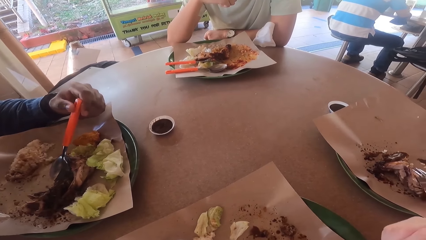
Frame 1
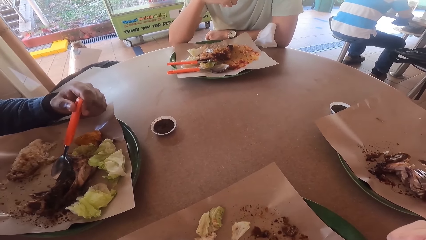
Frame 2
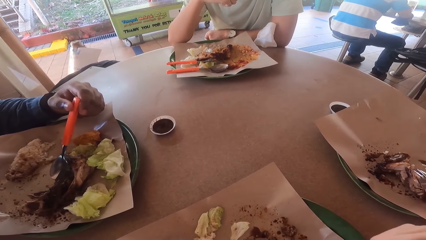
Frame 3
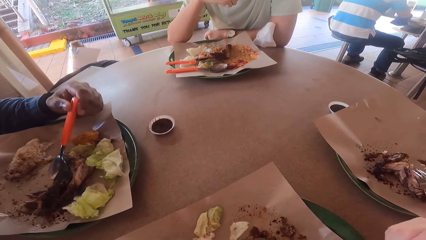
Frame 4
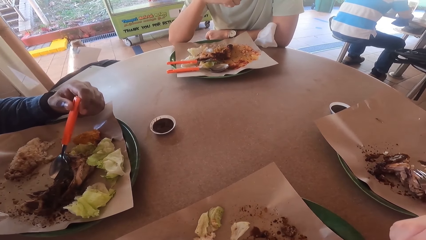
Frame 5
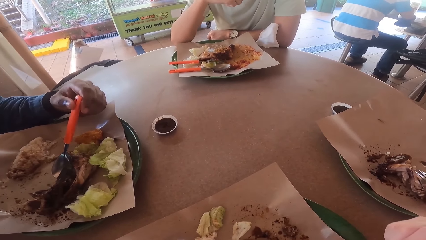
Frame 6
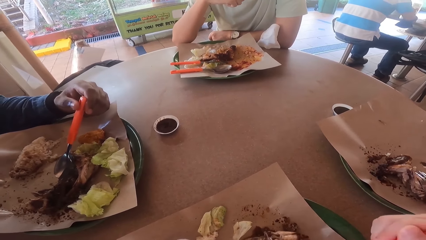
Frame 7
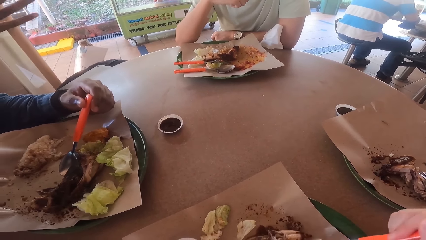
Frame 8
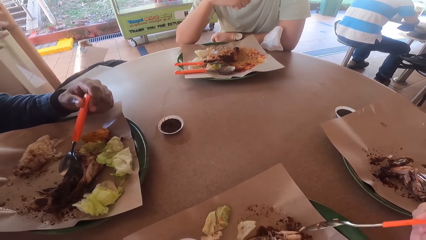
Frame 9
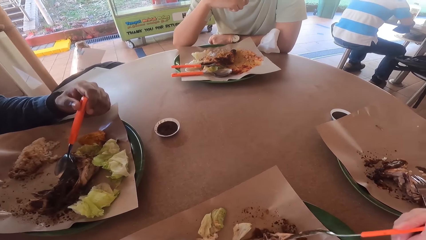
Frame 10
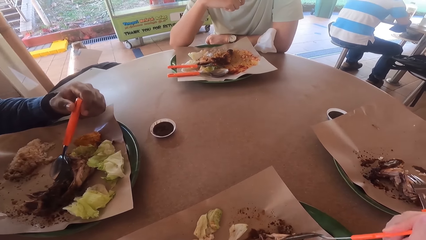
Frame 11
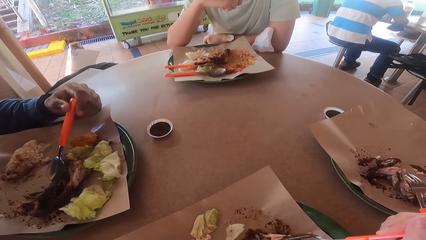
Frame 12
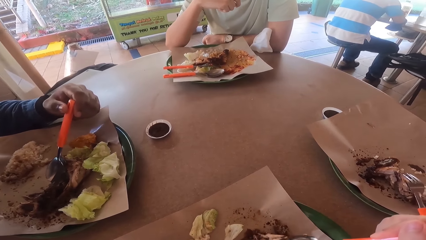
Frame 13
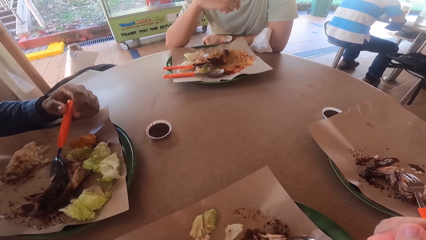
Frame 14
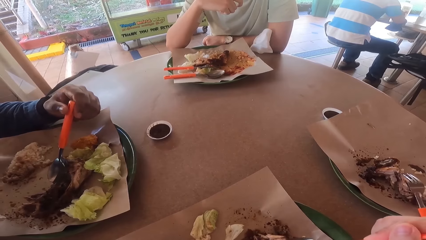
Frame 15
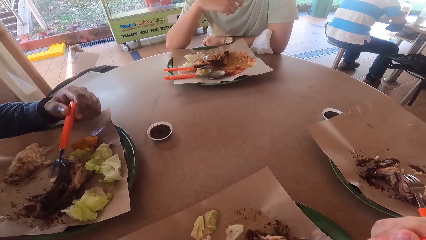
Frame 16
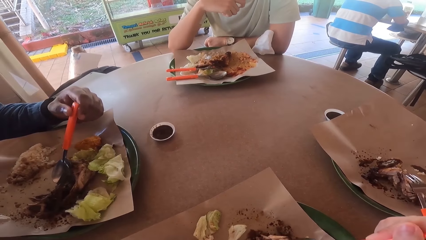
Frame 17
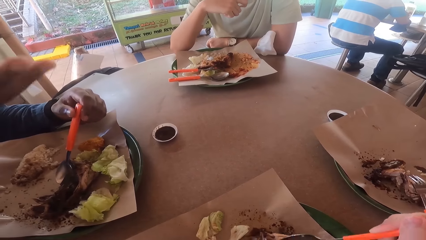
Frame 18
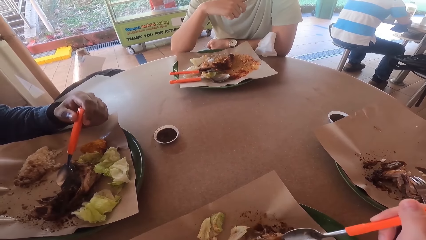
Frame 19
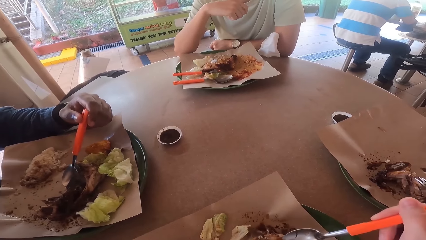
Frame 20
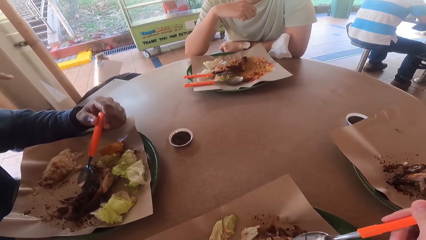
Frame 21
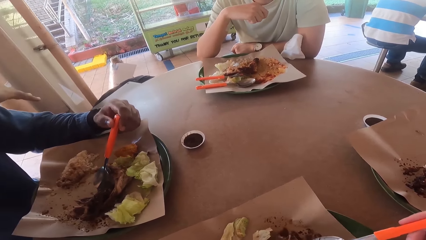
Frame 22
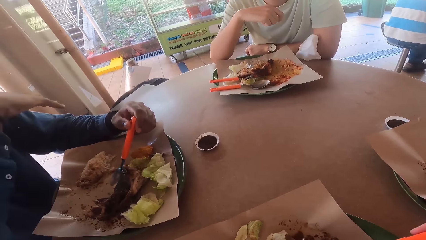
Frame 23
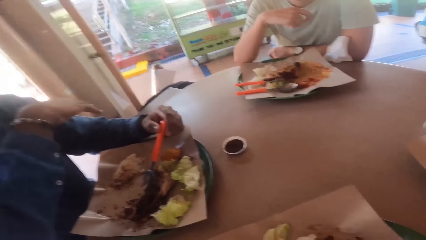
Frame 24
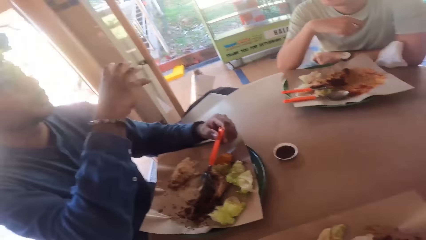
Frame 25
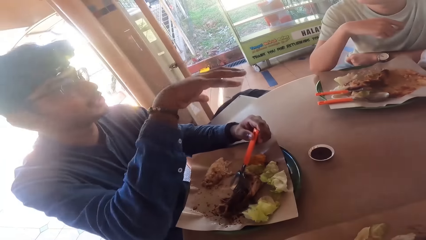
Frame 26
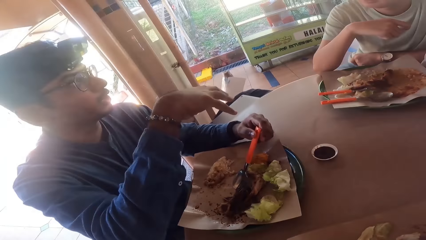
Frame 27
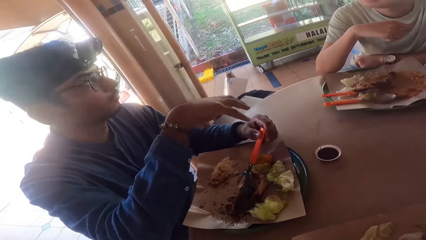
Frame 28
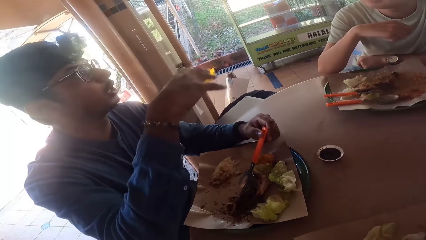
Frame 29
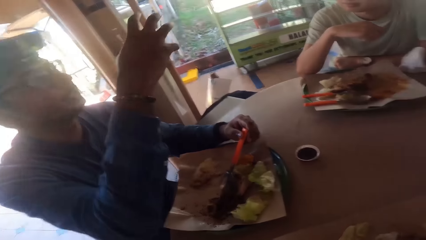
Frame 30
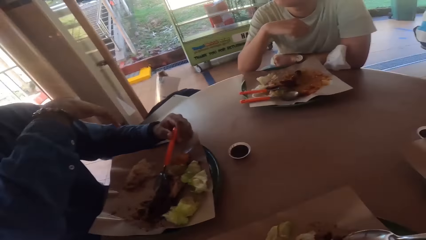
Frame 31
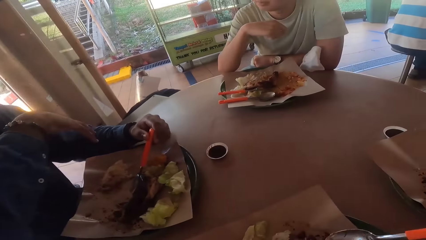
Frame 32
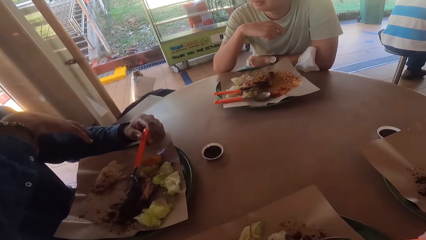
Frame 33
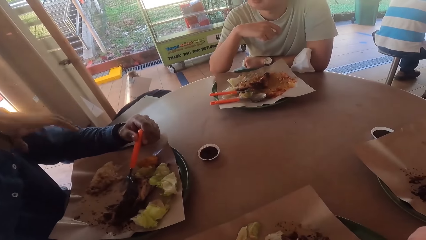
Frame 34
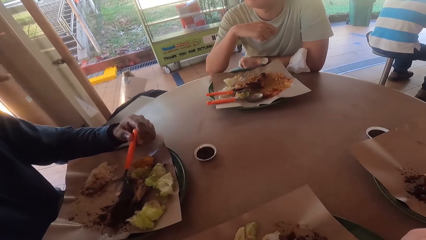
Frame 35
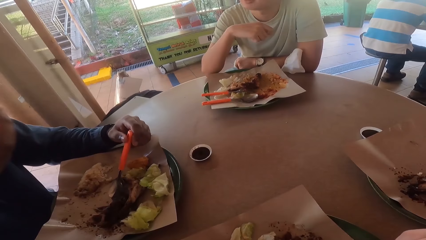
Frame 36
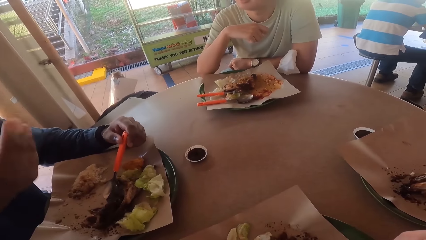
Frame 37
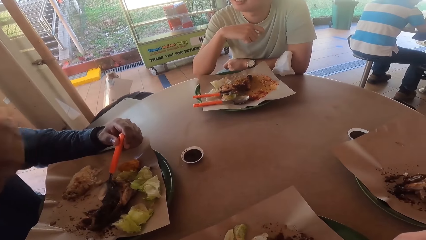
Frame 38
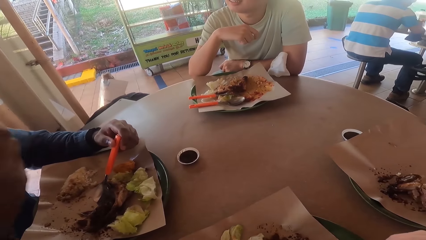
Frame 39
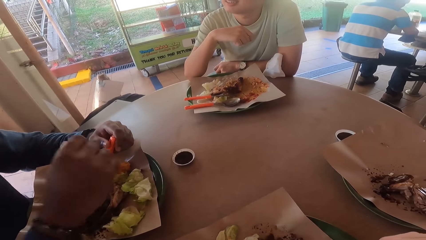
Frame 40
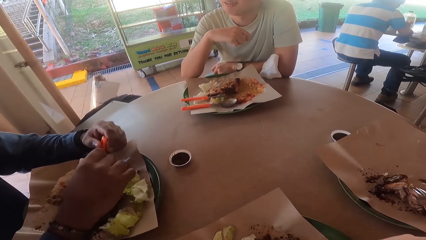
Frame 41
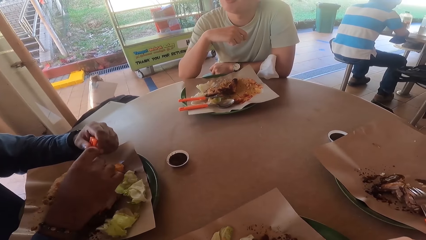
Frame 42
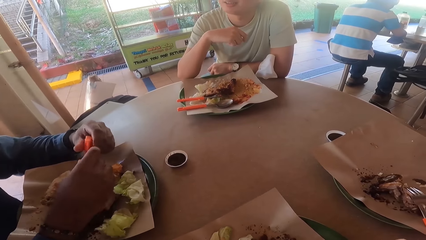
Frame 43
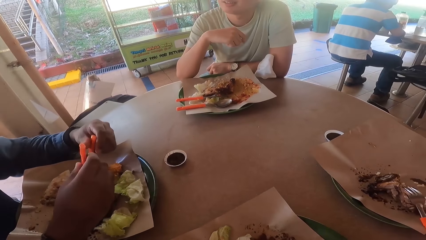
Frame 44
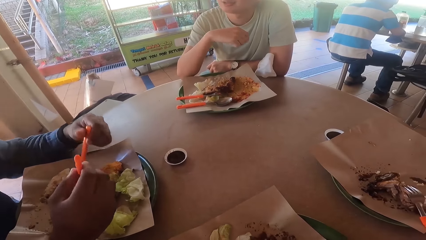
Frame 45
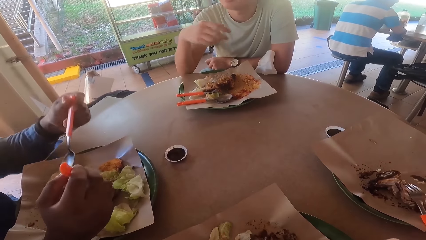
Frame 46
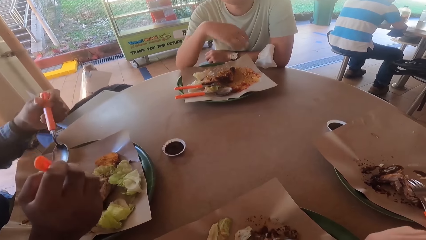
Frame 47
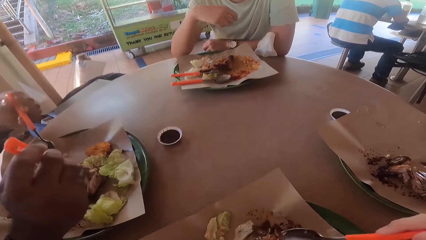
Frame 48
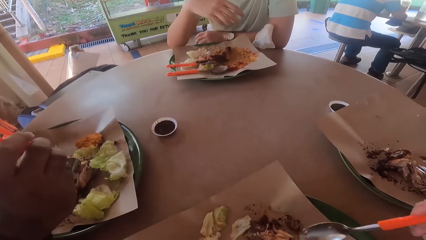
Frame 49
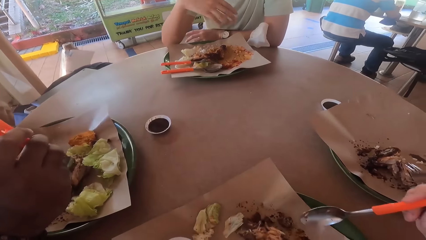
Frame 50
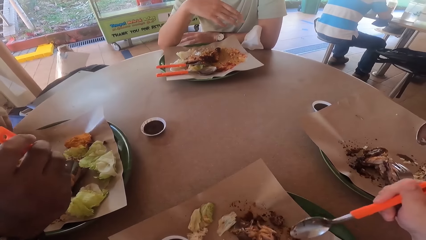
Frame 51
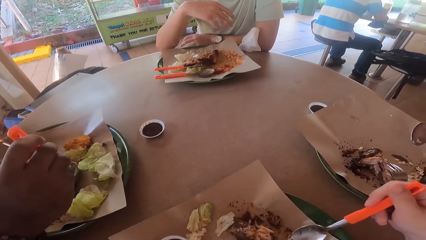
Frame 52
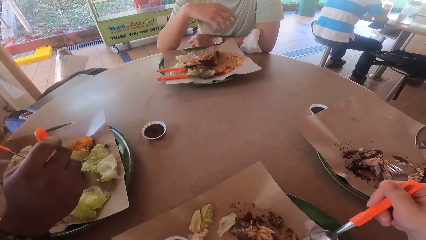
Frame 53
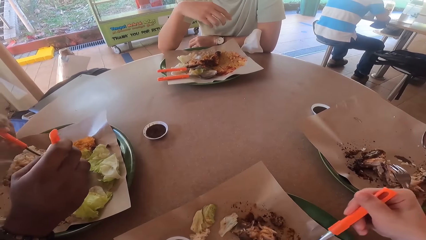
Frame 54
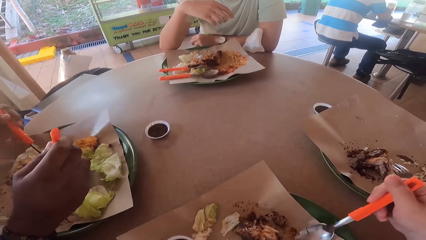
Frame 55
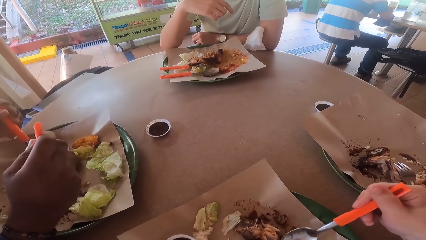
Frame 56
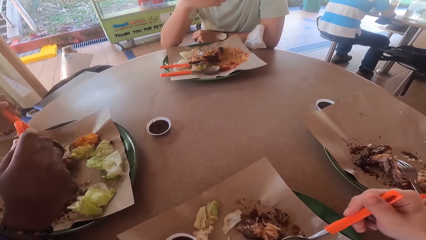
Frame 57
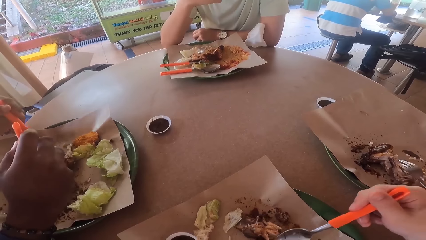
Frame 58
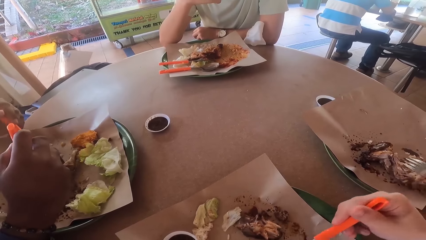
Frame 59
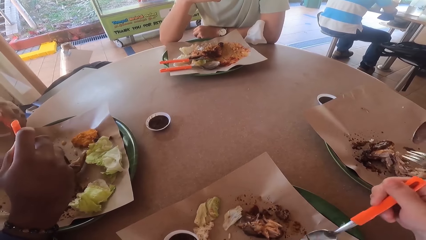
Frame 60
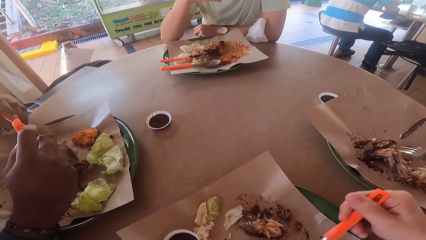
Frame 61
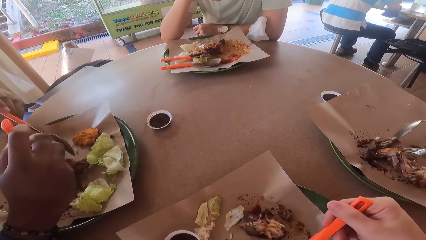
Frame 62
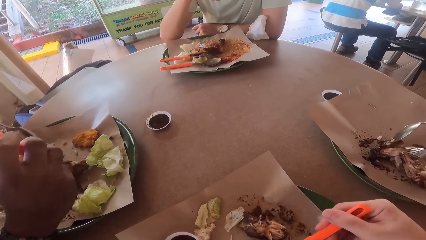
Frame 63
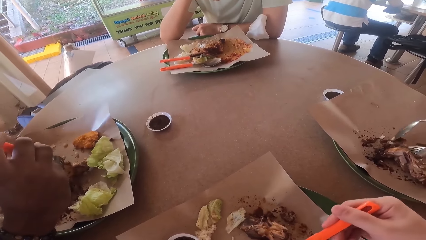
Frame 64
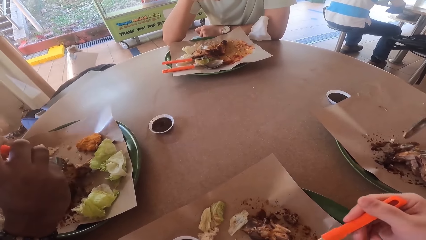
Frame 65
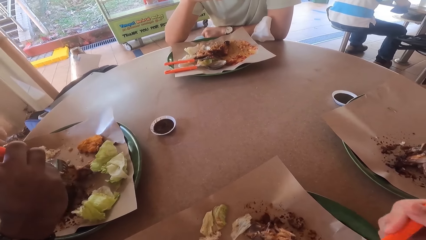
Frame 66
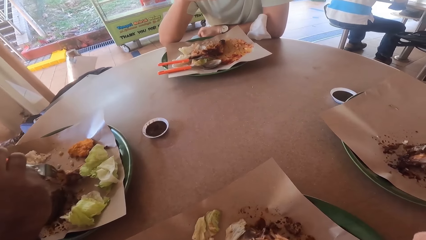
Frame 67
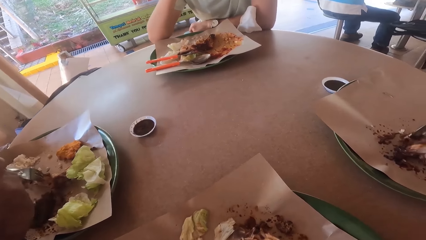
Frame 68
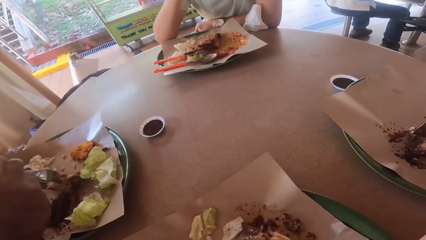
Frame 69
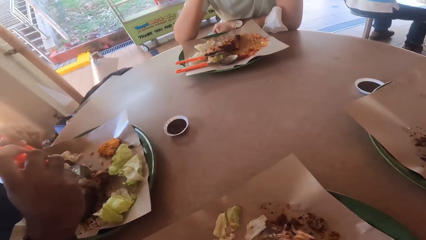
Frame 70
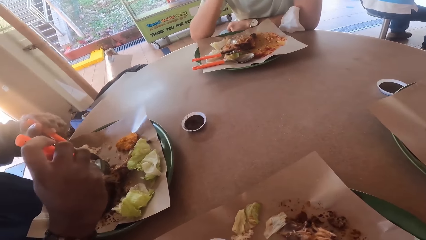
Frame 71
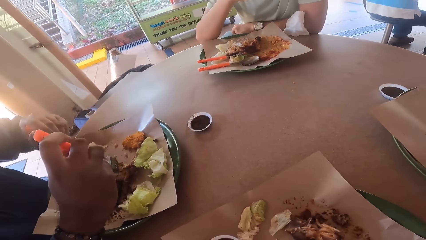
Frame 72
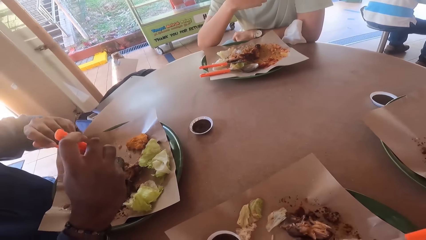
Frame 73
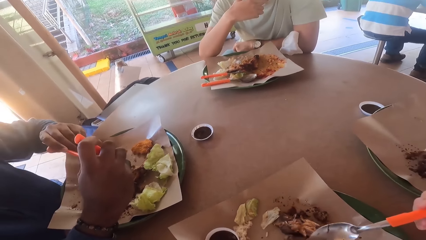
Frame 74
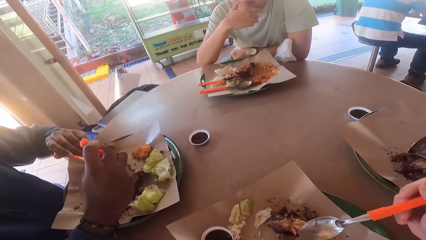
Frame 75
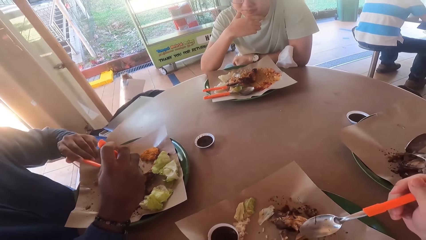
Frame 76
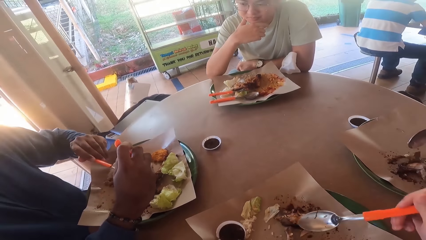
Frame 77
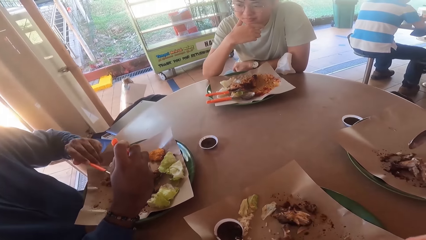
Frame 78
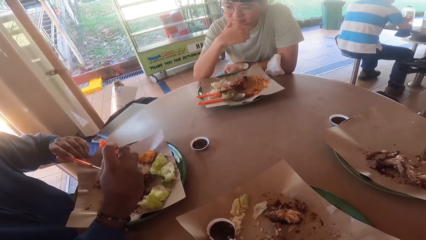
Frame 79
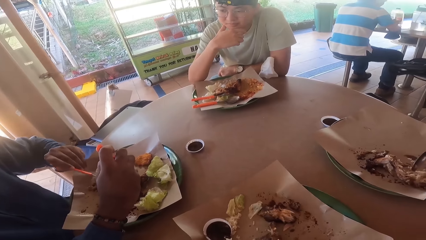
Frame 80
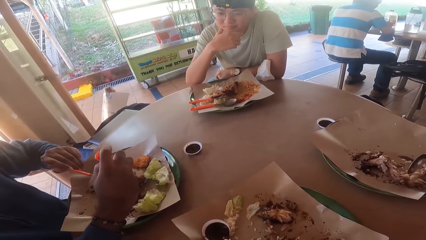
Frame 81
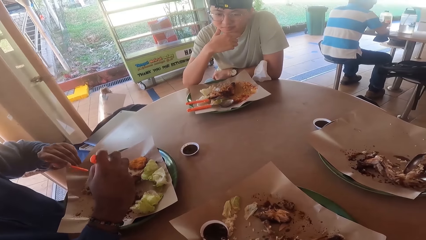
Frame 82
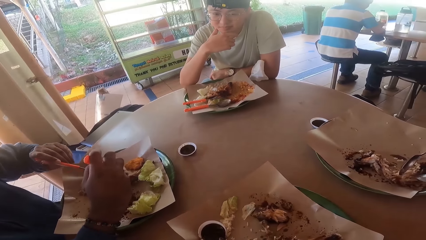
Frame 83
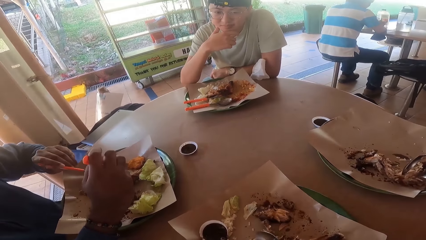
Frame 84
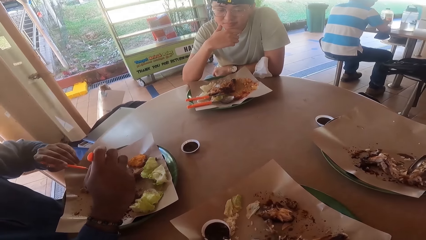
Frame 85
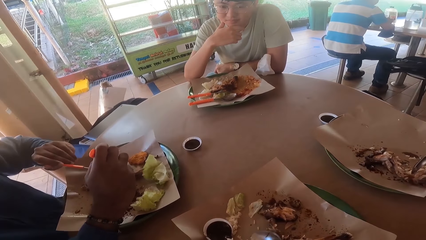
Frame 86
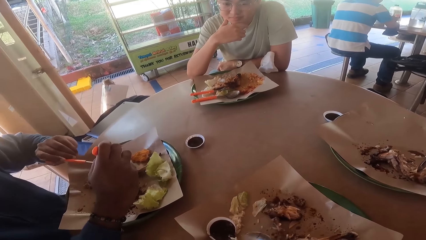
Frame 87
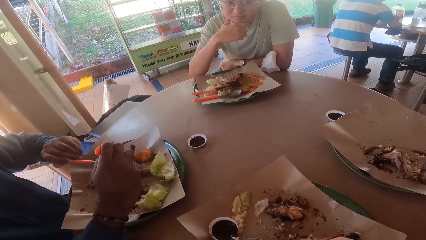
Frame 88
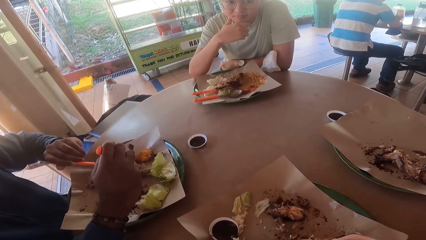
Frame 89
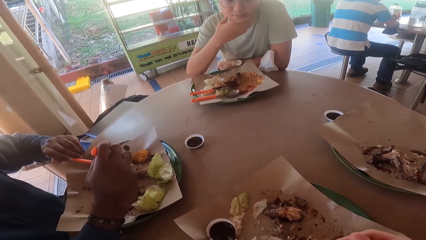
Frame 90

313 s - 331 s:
A man converses with another man. The other man eats his food.
